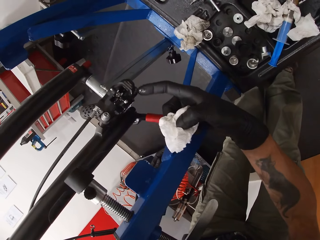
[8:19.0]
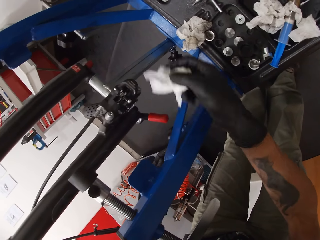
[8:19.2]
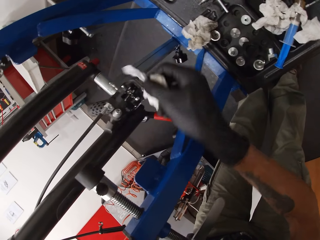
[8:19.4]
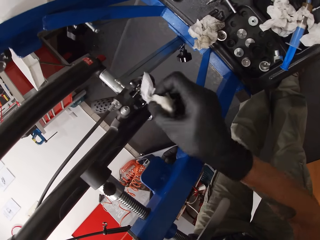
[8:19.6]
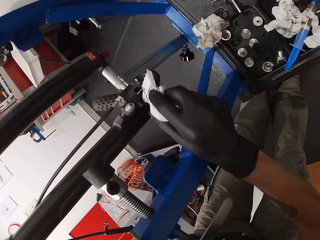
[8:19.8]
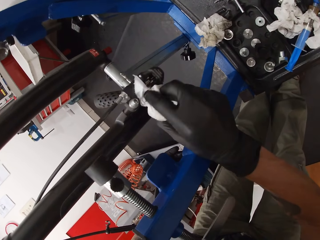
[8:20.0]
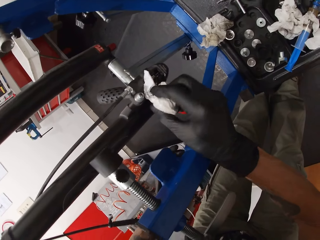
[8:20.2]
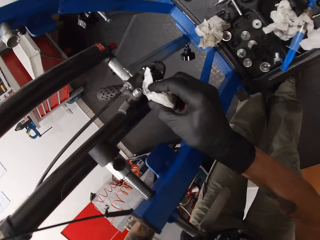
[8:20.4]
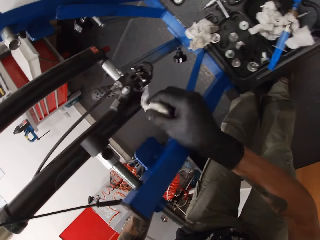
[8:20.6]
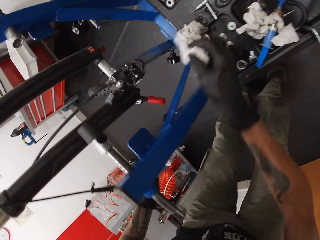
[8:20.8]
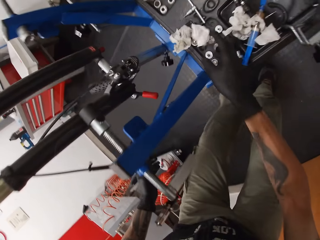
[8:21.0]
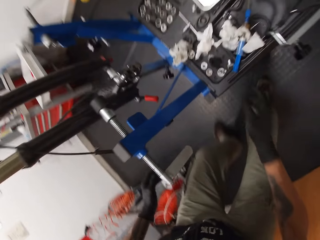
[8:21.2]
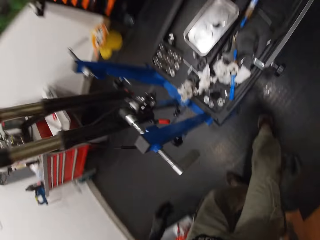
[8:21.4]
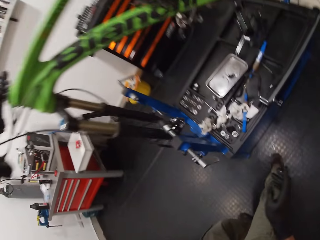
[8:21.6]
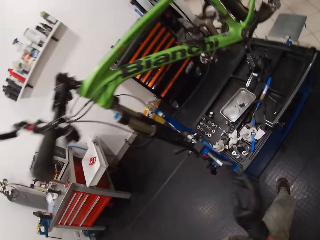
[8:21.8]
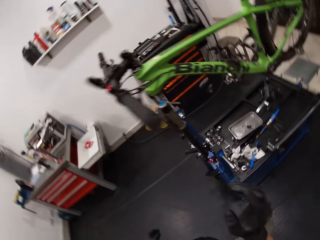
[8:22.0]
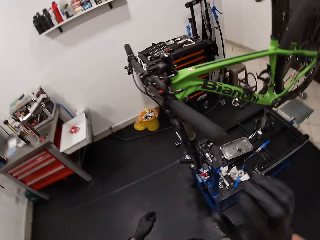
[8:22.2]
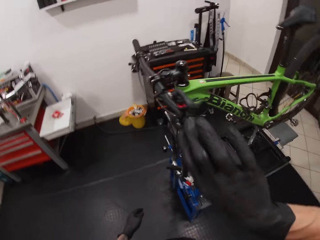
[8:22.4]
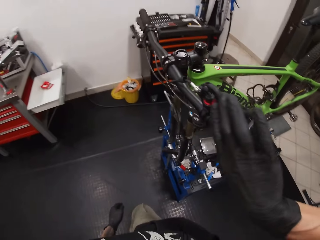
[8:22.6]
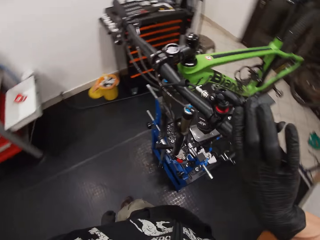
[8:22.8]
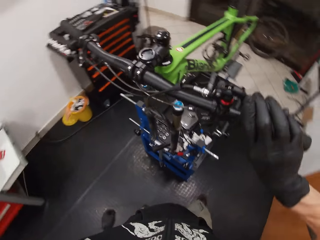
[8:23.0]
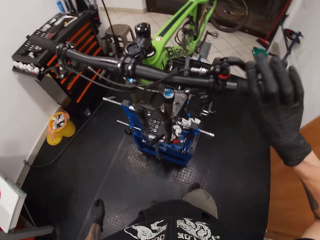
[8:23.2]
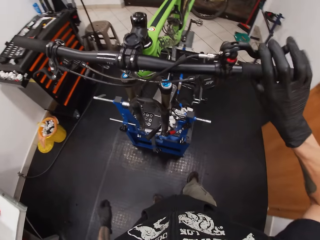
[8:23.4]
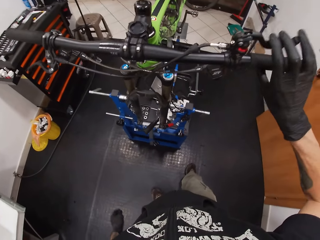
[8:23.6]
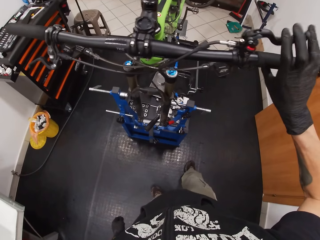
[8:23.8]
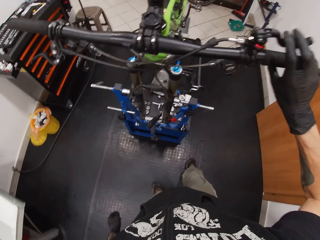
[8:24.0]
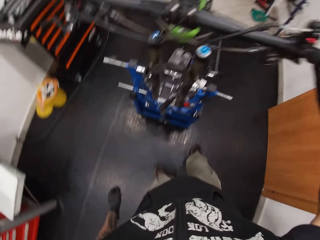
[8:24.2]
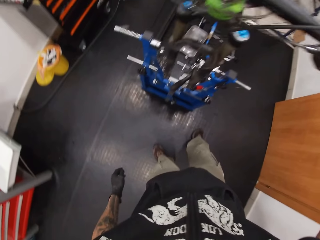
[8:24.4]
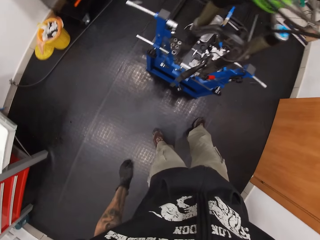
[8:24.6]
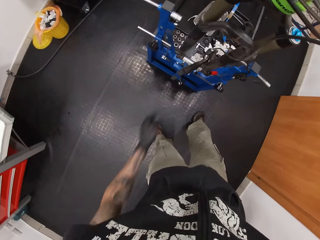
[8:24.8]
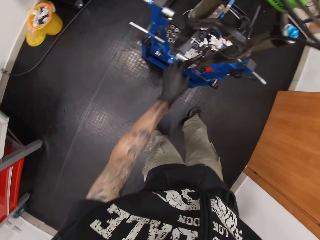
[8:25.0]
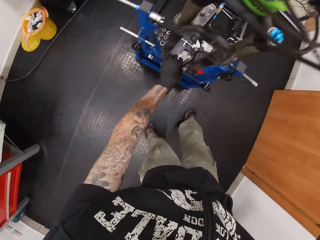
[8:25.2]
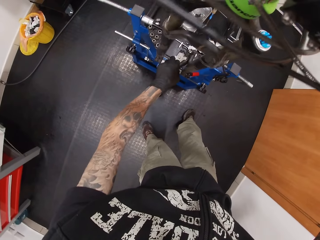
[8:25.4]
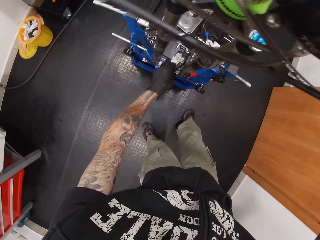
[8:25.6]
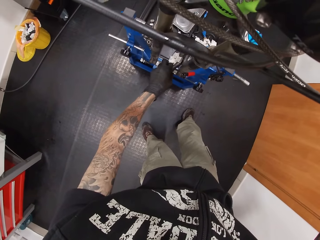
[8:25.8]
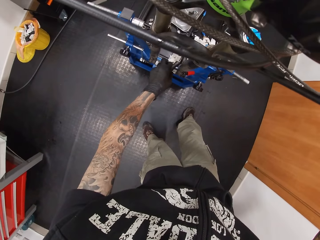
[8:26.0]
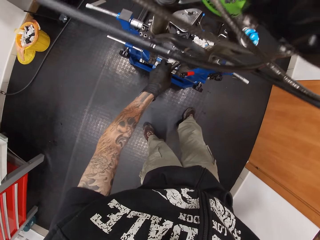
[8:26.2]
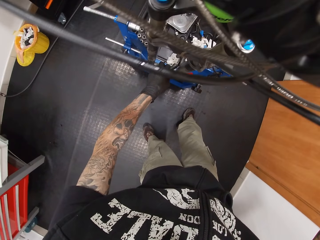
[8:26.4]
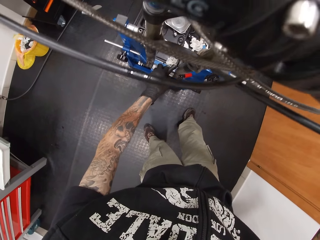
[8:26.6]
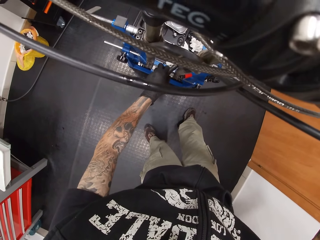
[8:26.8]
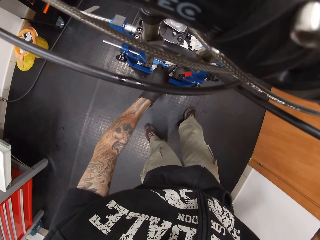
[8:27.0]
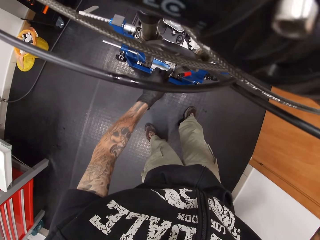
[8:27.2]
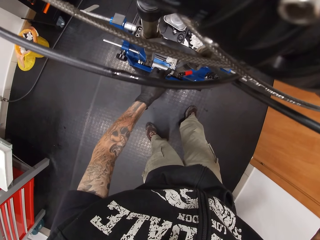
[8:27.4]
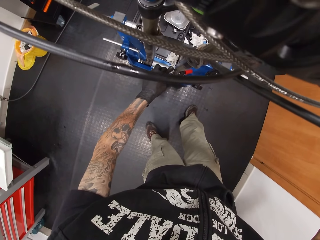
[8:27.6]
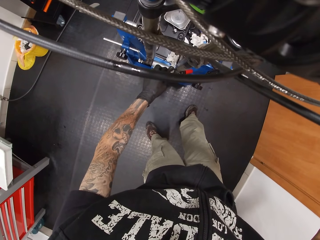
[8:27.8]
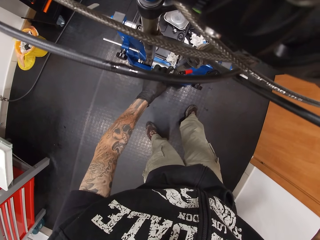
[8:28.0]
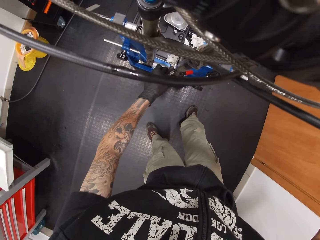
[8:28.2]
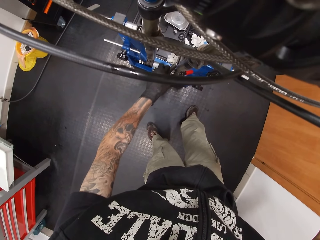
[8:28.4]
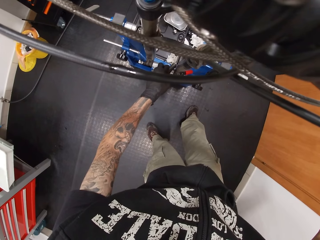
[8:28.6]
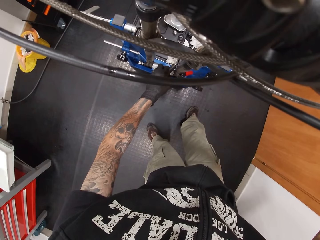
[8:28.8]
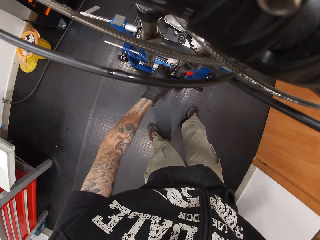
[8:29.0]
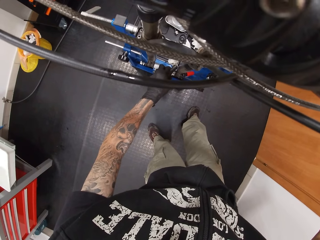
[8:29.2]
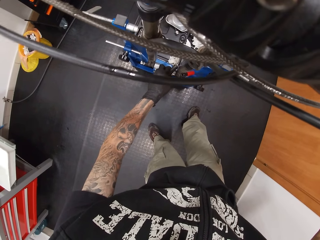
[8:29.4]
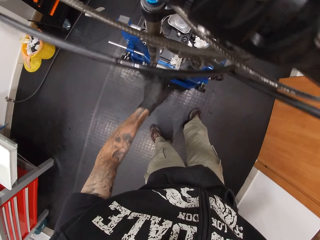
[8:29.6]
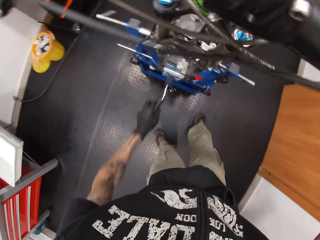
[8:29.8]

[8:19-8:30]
The camera wearer drops the handkerchief on the work bench with his right hand. He presses the bicycle brake hood with his right hand. He touches the brake lever. He removes the spatula from the bicycle front drop with his left hand. He touches the bicycle. He puts the spatula in the bicycle front drop with his left hand.

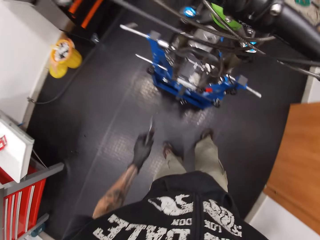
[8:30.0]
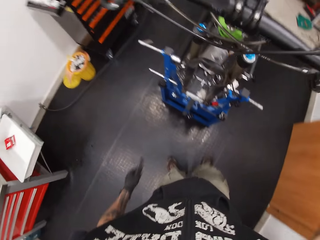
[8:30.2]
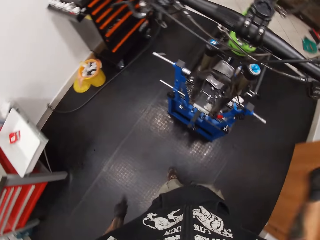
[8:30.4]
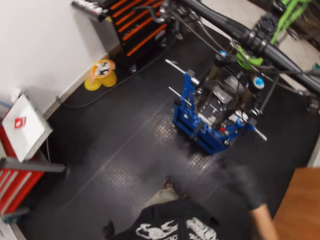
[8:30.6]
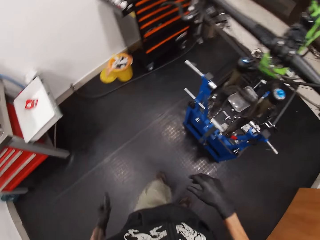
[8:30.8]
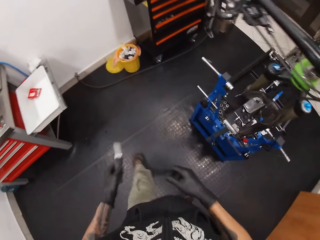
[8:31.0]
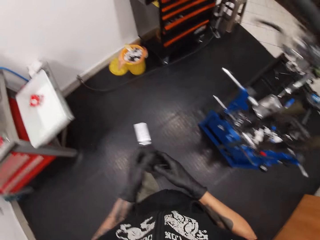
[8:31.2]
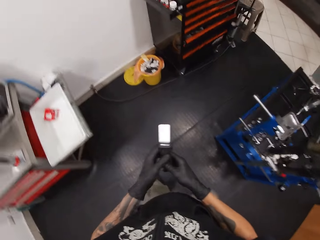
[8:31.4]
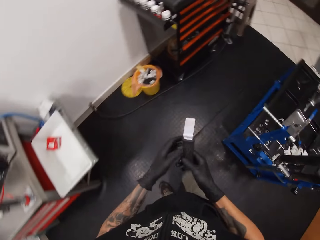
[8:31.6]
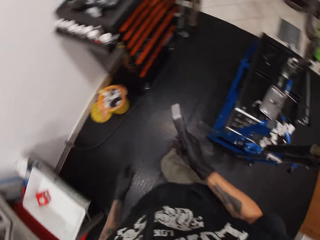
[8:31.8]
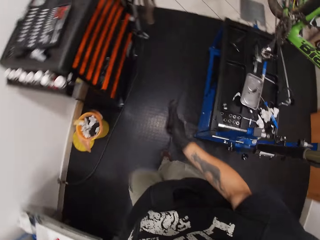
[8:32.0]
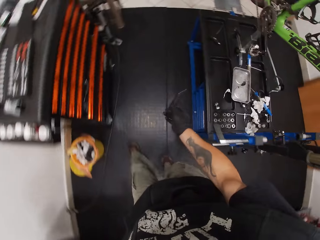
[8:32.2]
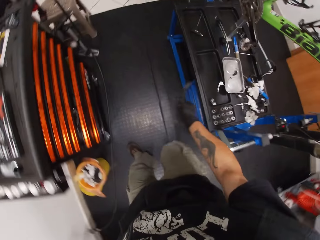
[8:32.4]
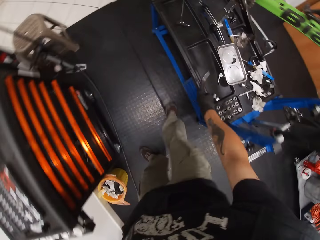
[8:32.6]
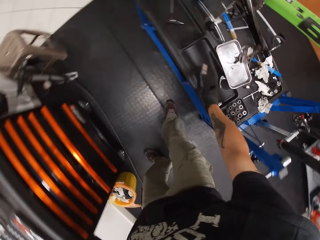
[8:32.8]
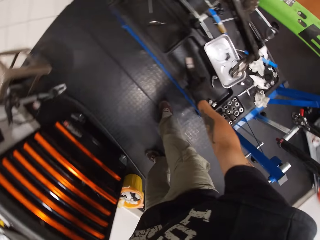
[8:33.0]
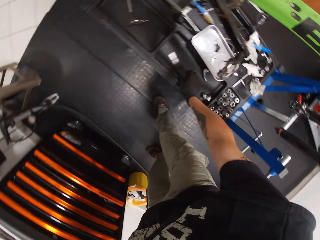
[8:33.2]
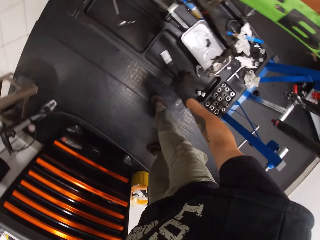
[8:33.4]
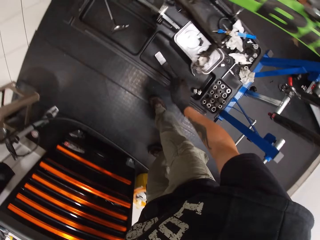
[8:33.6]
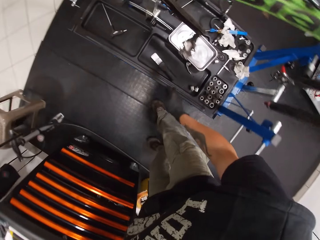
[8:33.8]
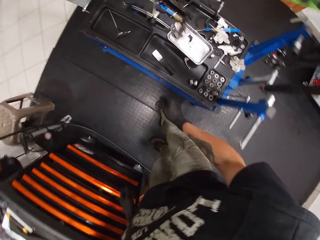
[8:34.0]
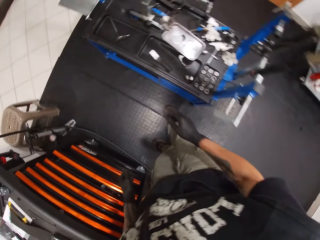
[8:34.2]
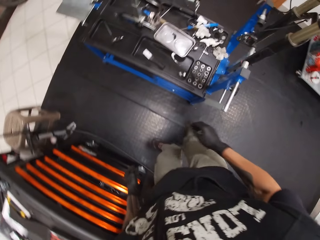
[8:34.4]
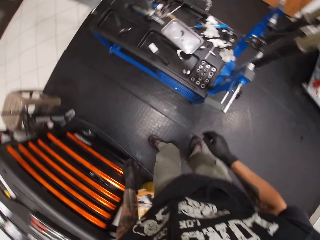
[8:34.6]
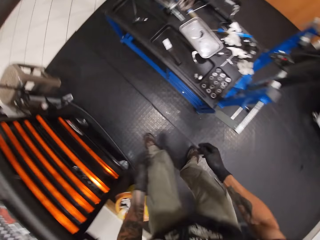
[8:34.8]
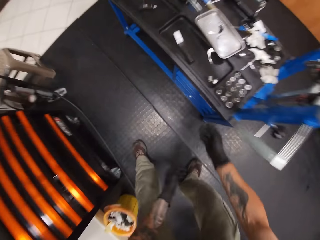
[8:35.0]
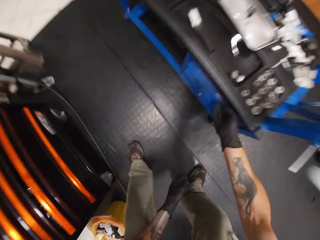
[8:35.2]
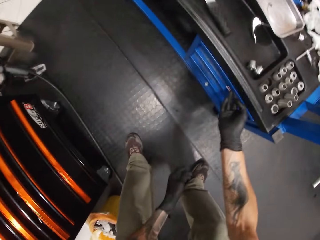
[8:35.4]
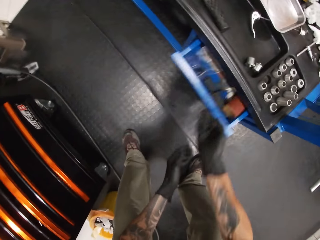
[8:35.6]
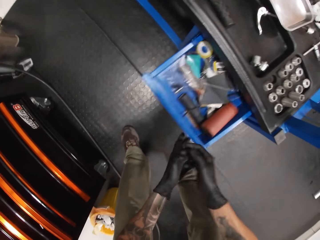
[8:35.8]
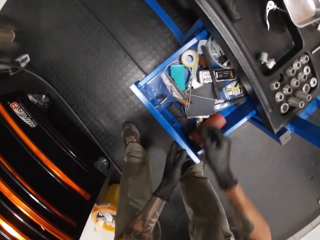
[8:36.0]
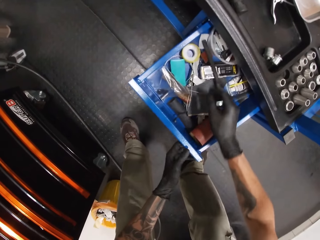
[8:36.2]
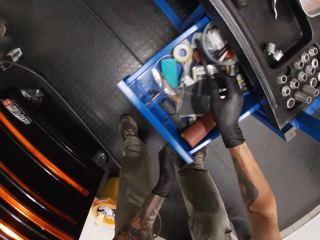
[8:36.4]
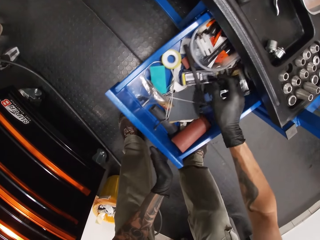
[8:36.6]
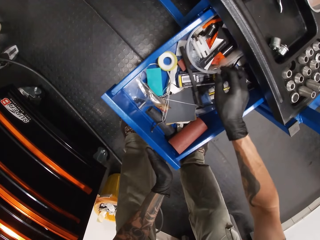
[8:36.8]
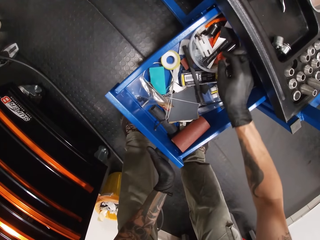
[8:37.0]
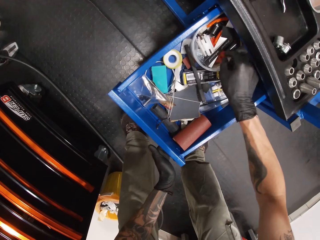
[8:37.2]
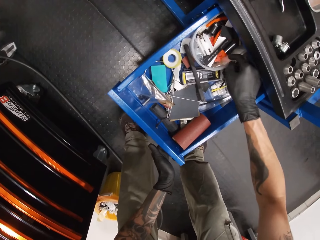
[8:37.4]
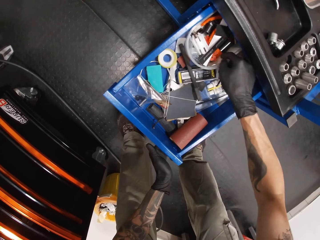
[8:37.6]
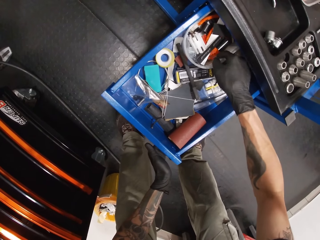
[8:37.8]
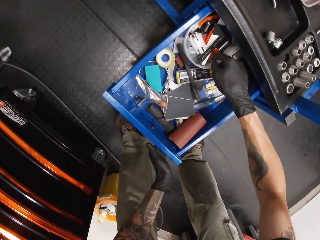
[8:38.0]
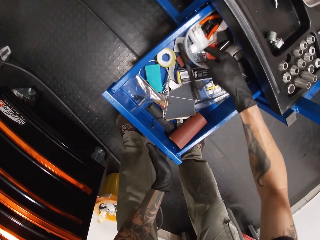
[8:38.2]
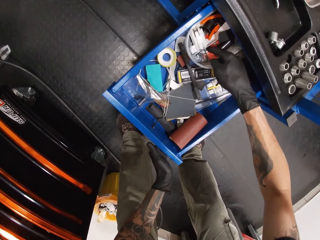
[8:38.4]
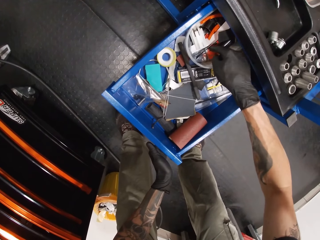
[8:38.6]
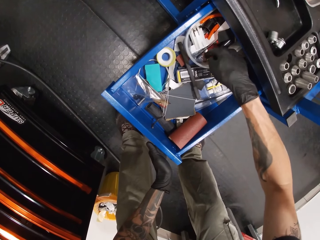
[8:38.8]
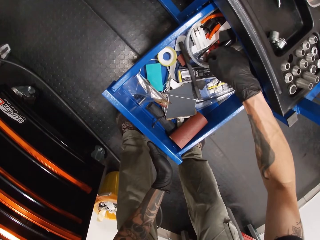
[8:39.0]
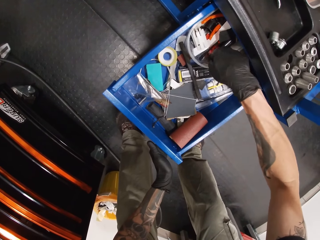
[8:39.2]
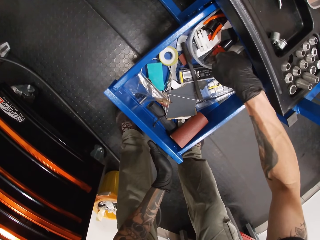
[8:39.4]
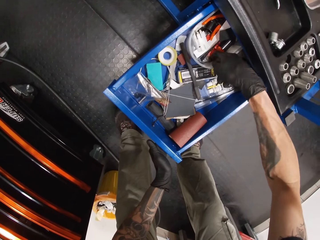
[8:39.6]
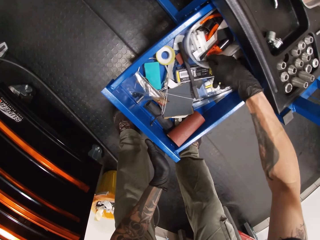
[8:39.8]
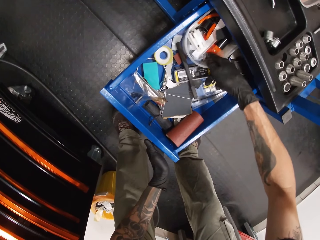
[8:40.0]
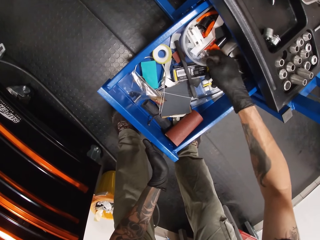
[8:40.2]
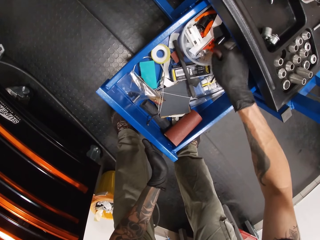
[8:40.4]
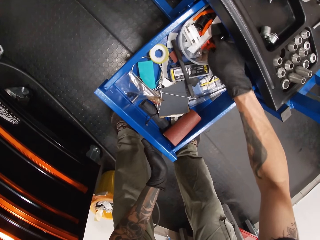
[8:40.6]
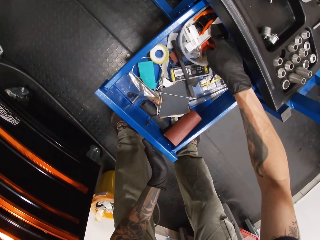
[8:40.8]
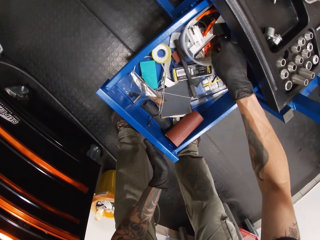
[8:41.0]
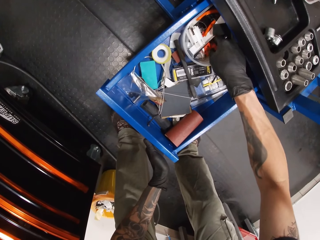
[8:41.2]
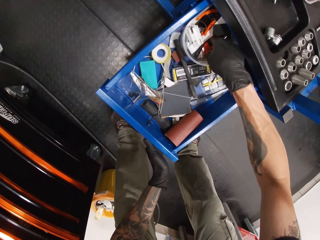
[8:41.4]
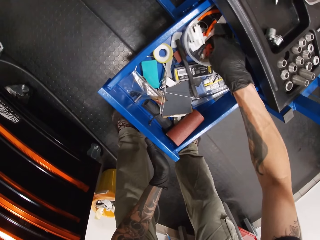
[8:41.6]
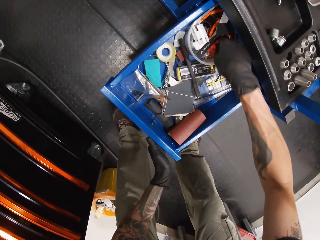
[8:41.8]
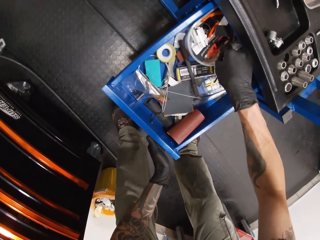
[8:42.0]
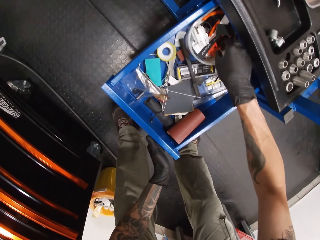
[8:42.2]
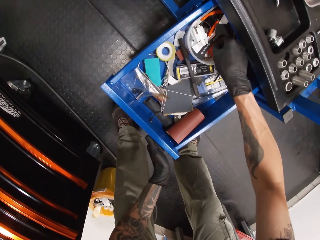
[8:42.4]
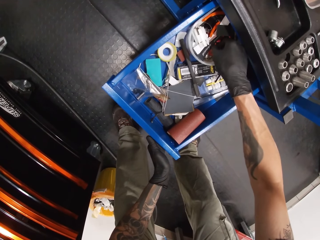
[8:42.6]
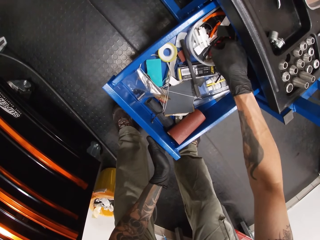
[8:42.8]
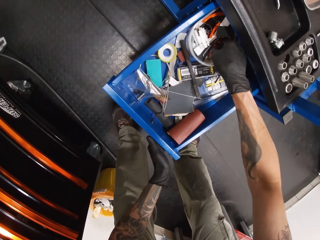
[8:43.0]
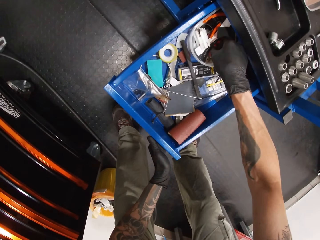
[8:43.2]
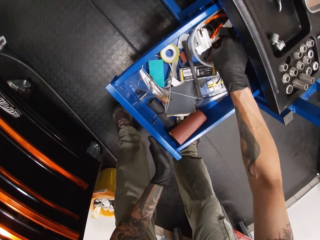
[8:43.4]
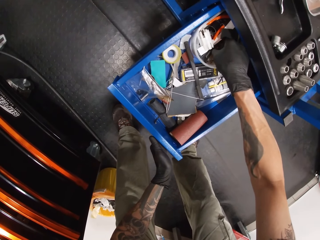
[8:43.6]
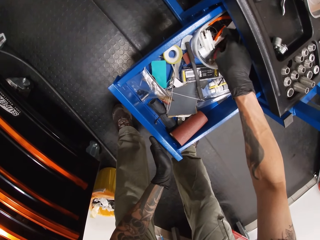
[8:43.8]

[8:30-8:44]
The camera wearer walks around. He moves the spatula from his left hand to his right hand. He drops the lever. He puts the spatula in the work bench with his right hand. He opens a drawer with his right hand. He shuffles through a bowl in the drawer with his right hand. He touches the tools in the drawer.
